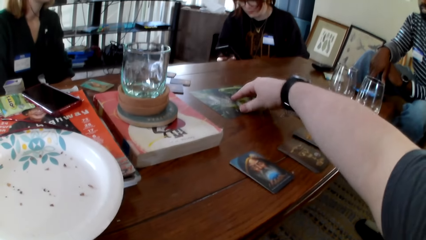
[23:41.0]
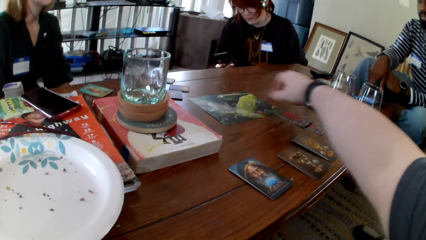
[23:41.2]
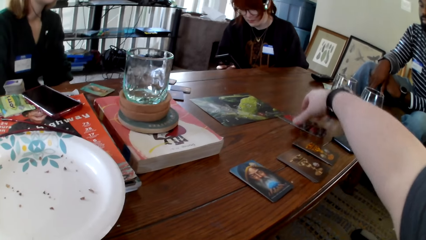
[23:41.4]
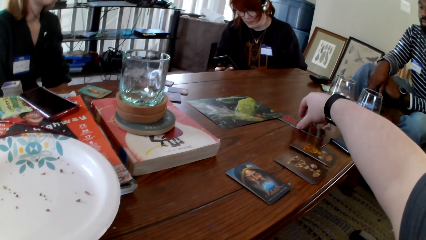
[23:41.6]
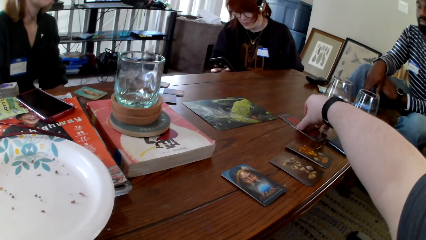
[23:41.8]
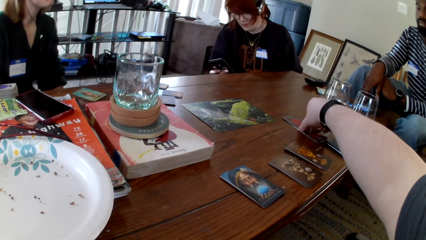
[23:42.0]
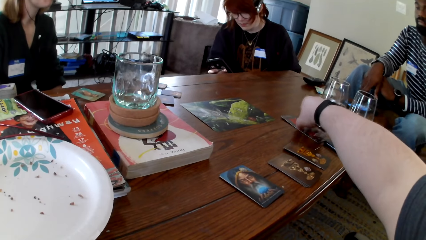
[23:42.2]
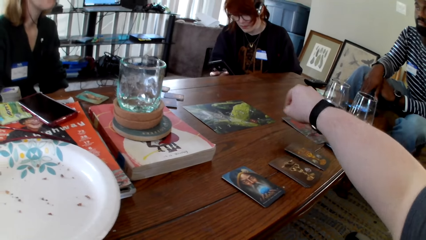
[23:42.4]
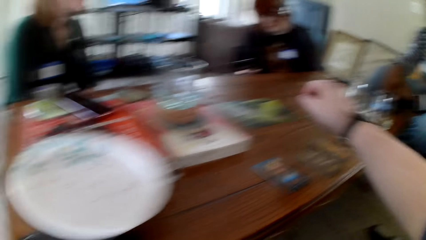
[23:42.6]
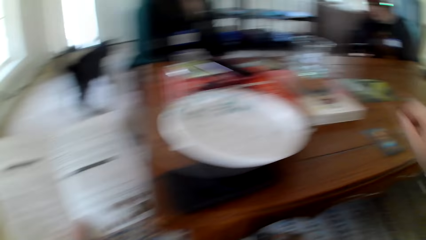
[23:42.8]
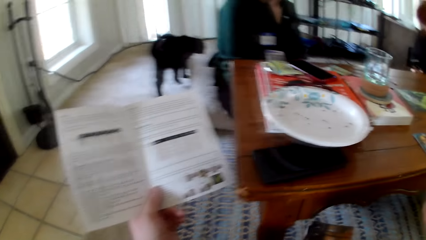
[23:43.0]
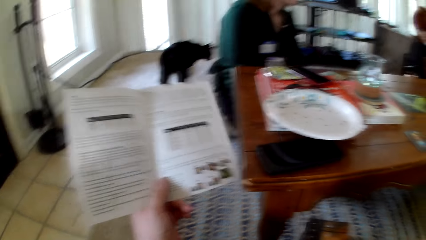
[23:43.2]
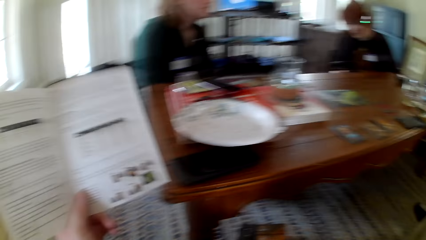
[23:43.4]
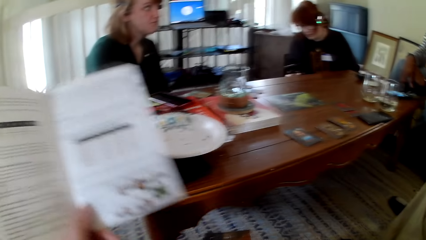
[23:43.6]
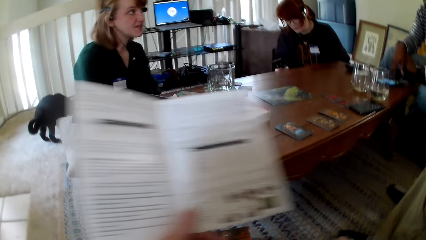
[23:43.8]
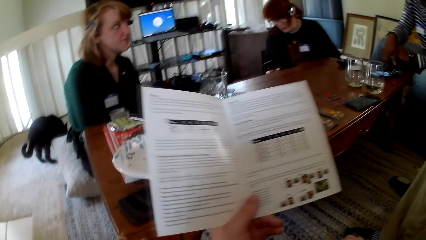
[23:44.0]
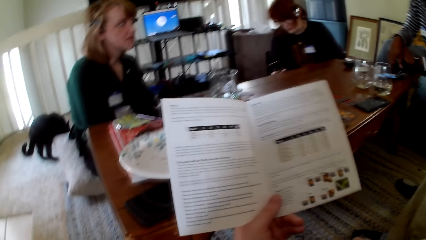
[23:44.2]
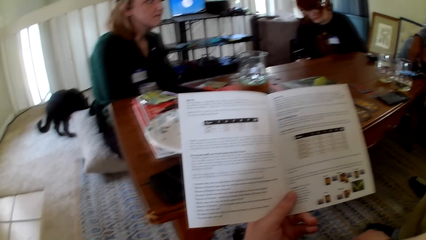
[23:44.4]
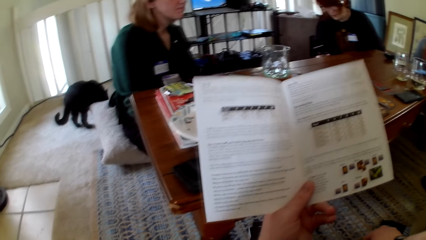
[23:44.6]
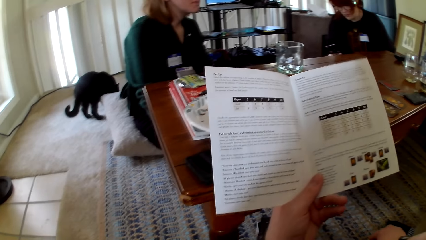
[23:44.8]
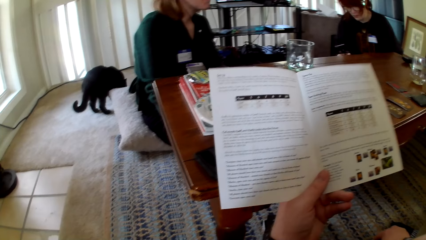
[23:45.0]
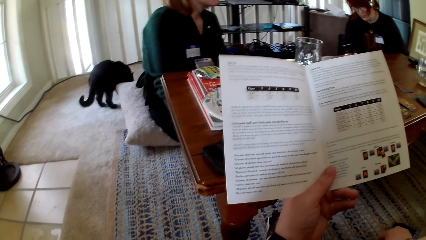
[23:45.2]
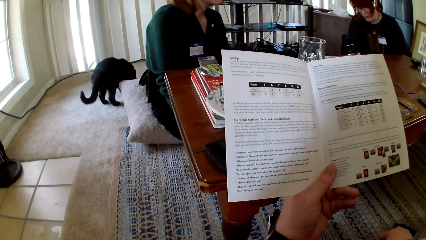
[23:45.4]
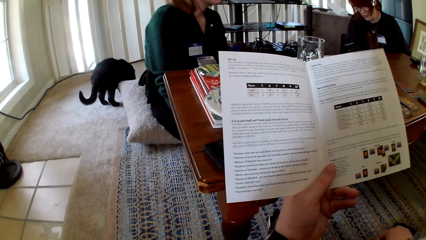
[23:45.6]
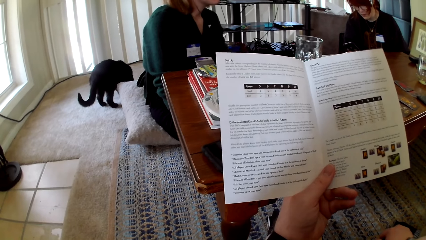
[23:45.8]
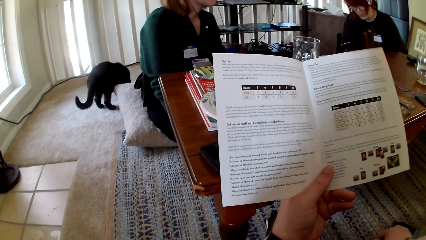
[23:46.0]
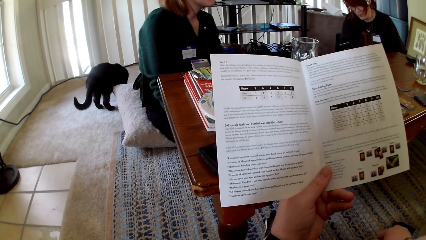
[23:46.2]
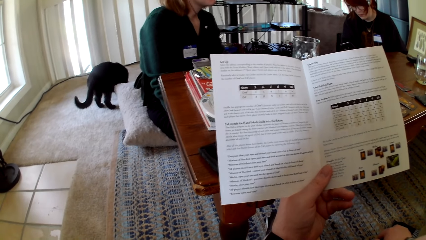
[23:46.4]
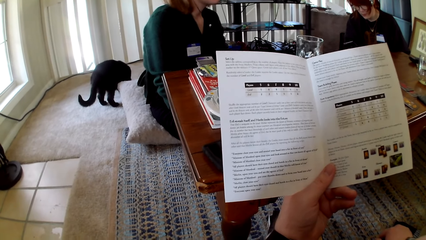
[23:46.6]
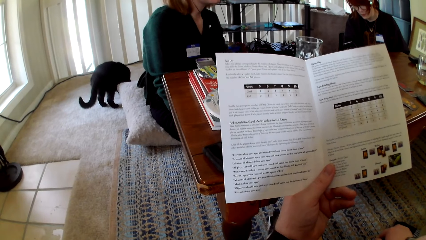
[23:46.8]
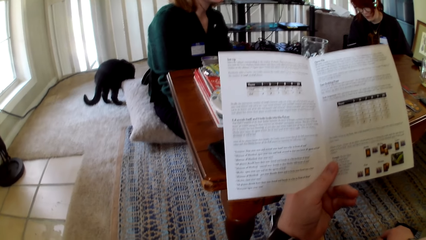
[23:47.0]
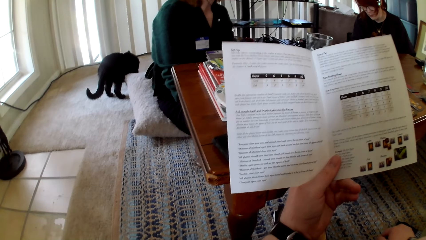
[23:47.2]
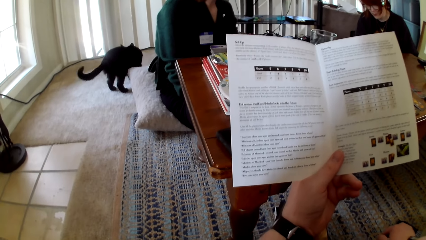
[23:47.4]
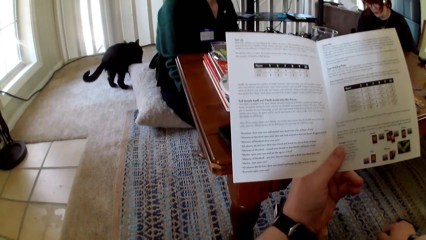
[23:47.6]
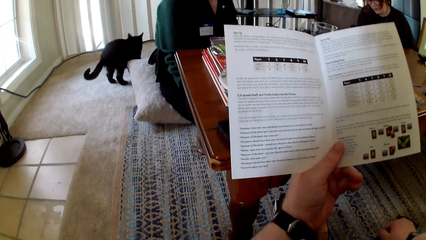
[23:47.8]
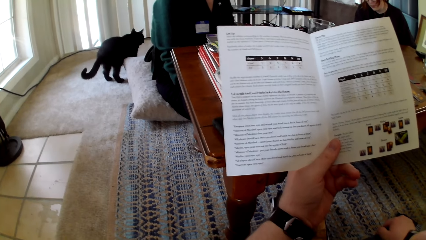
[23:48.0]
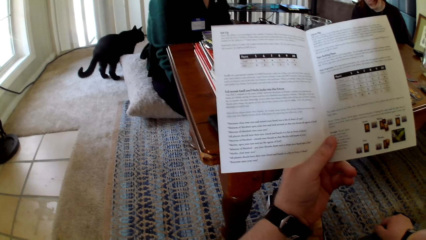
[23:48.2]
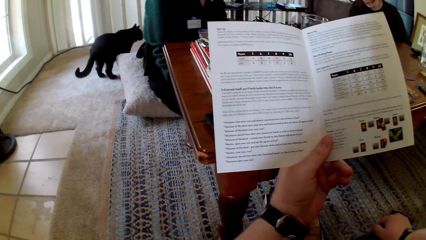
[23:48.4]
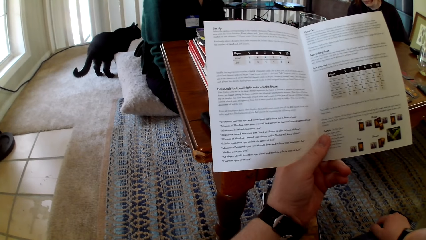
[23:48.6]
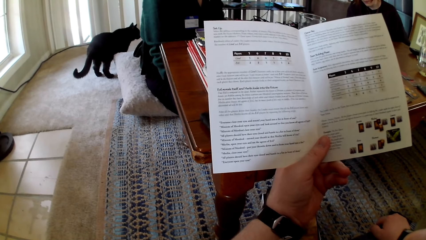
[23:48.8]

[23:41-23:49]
The camera wearer pulls his hand off the picture. He picks up a card. He pulls his hand off the card. He reads a pamphlet. He touches a paper.

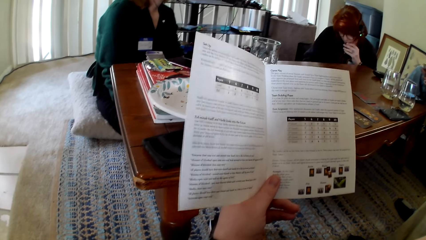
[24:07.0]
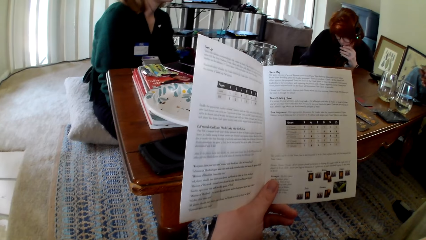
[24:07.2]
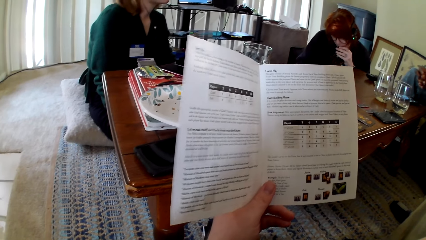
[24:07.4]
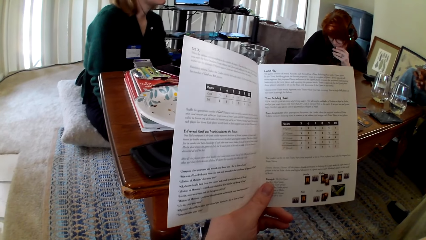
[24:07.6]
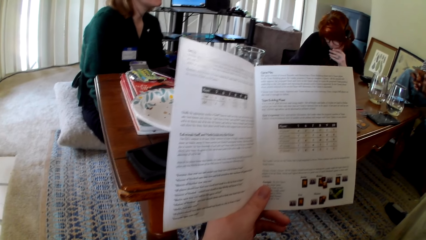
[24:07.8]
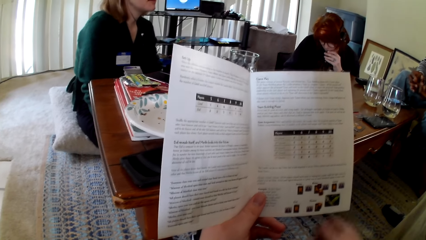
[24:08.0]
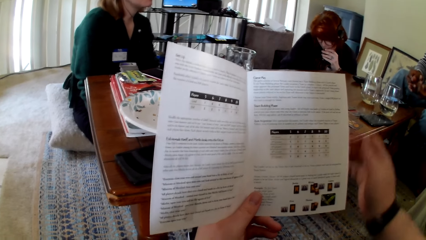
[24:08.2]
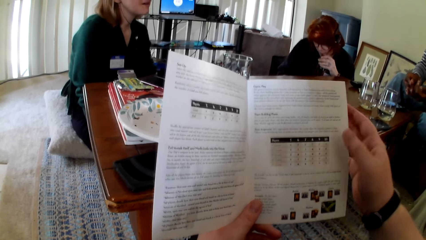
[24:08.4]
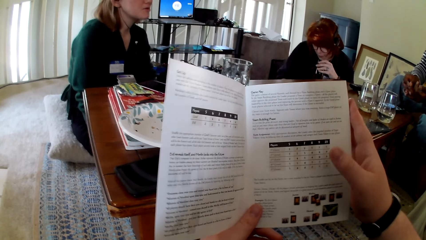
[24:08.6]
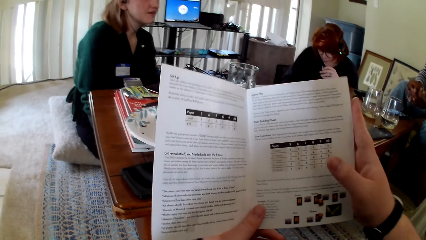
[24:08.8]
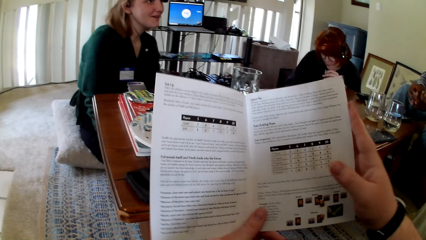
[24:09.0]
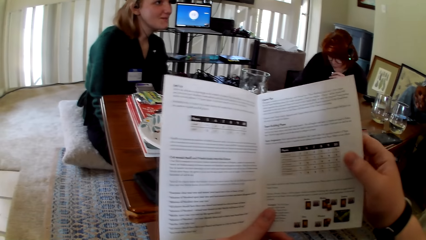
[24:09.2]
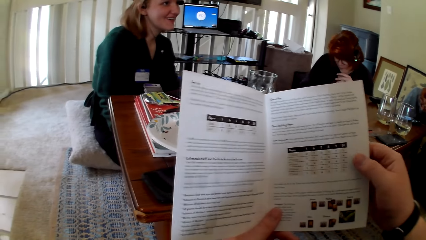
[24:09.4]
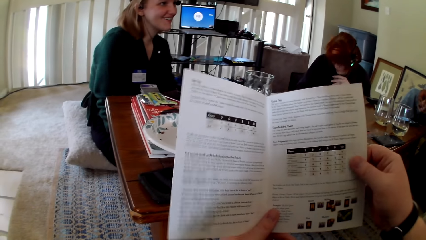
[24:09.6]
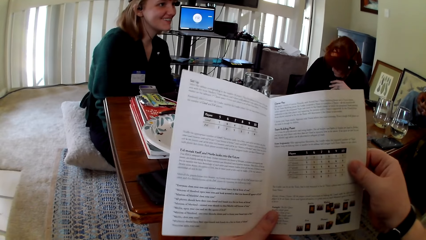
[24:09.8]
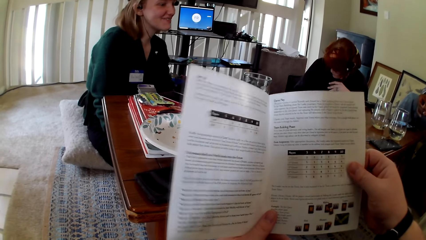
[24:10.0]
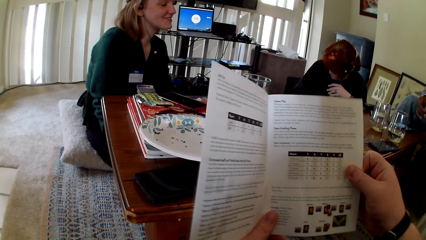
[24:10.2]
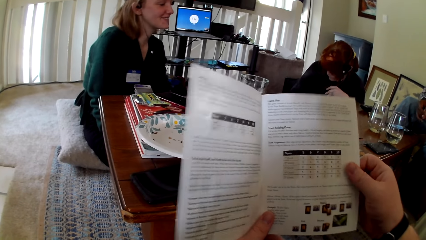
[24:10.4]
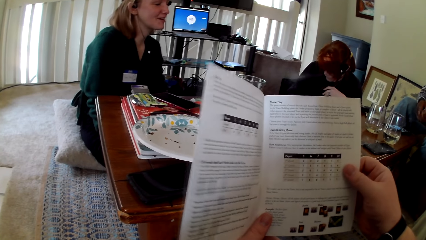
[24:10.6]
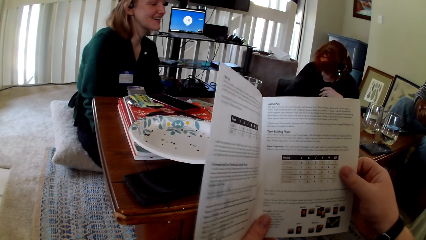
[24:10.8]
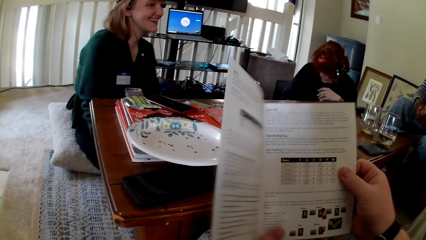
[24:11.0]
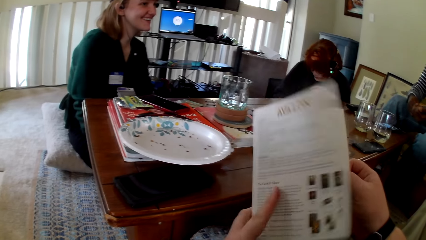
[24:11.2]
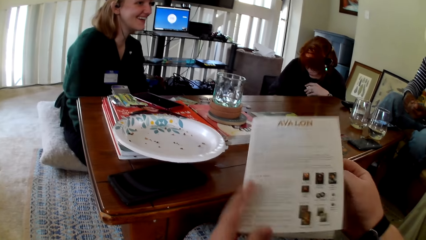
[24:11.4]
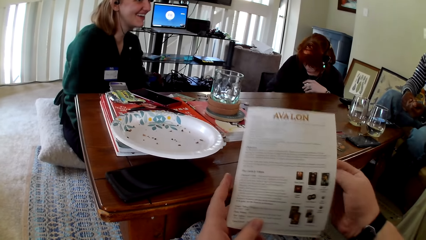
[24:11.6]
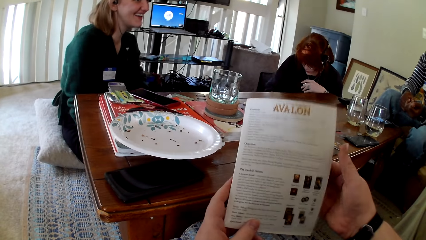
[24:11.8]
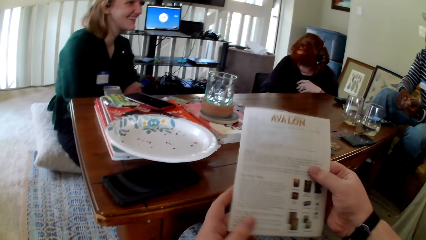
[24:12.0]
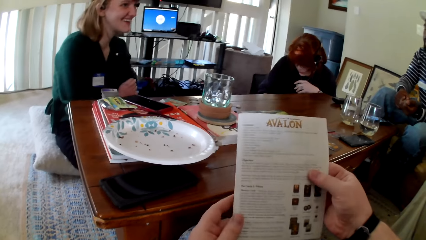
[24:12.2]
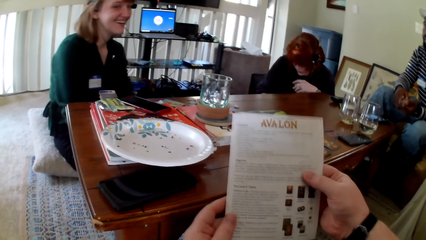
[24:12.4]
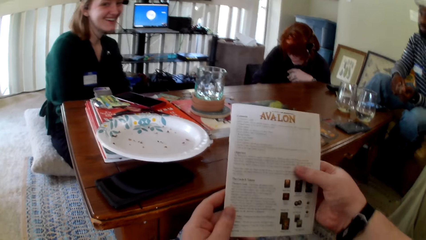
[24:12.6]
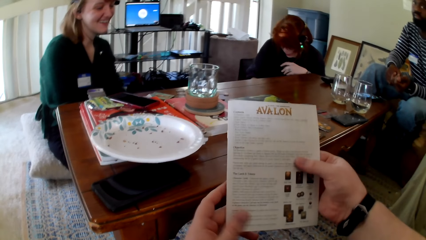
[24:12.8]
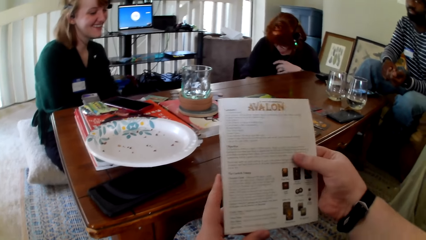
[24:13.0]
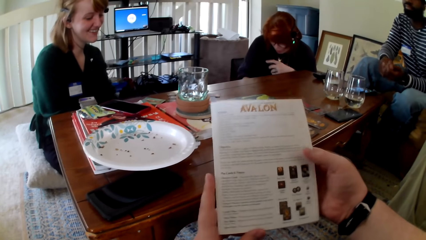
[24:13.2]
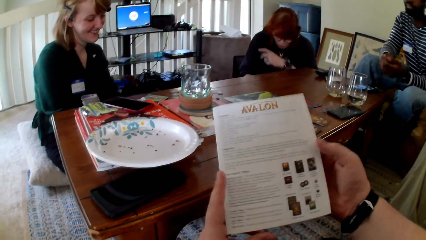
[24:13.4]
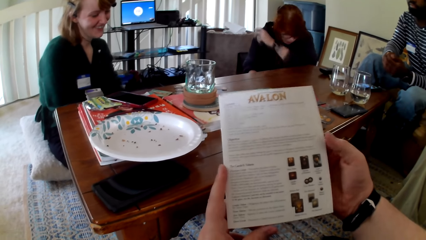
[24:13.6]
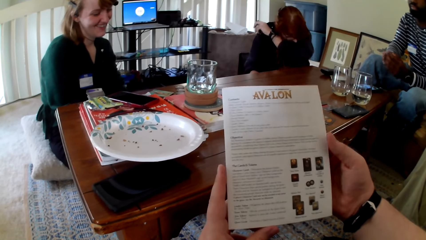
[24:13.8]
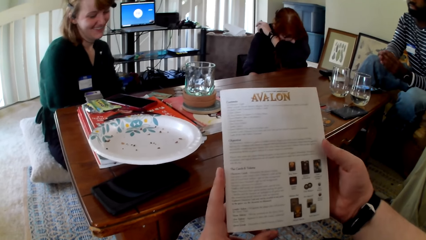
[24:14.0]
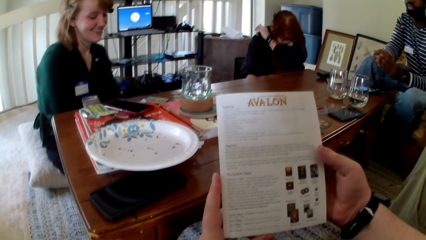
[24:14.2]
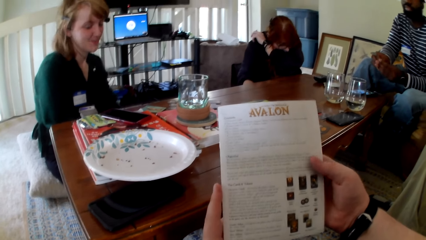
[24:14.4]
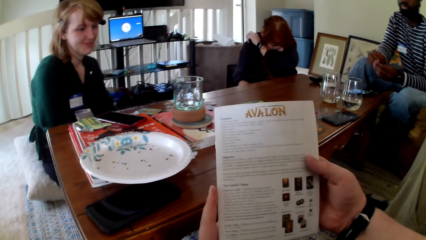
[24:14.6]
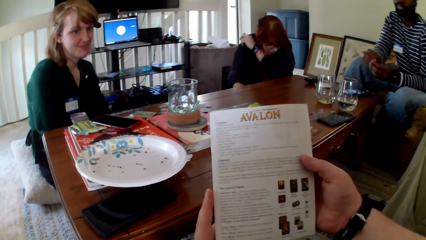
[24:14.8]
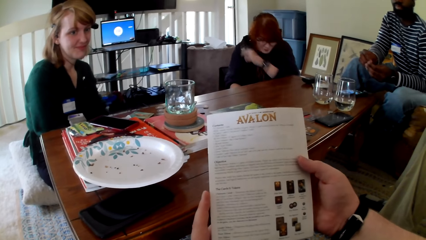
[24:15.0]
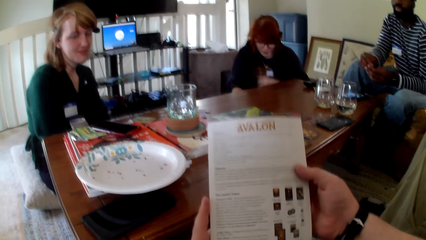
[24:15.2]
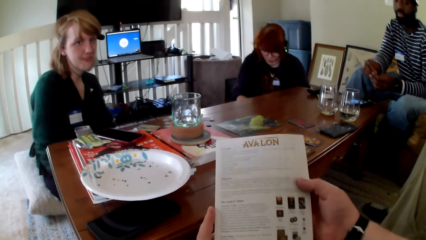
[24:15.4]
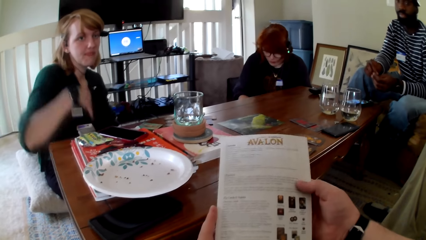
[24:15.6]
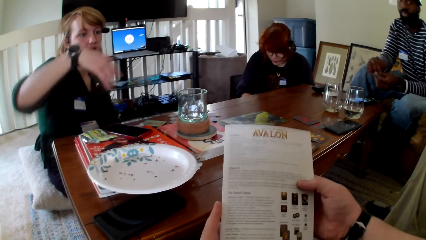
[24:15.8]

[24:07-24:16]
The camera wearer holds a manual with both hands. A woman puts hands together. The camera wearer closes the pamphlet. They touch the paper. The woman sneezes. The camera wearer reads the pamphlet. The woman pulls her hand off her nose.
